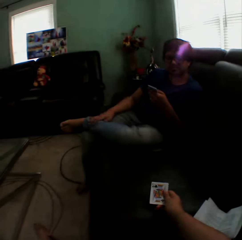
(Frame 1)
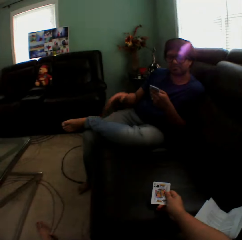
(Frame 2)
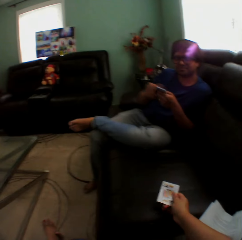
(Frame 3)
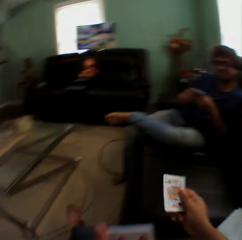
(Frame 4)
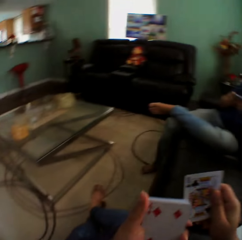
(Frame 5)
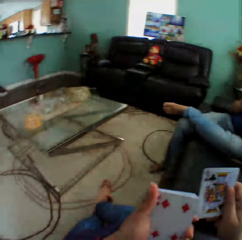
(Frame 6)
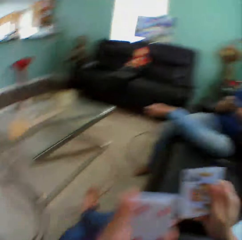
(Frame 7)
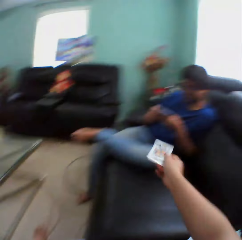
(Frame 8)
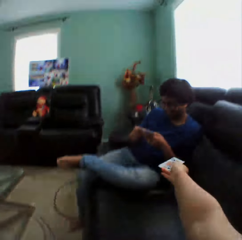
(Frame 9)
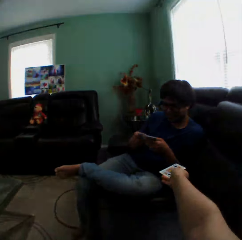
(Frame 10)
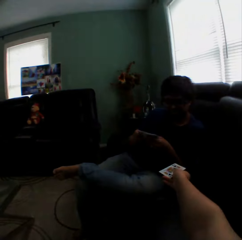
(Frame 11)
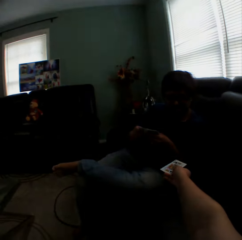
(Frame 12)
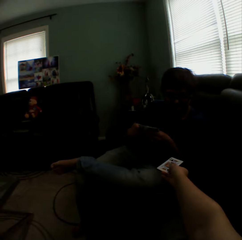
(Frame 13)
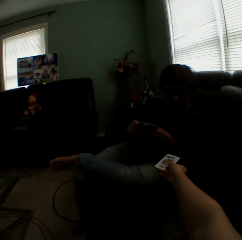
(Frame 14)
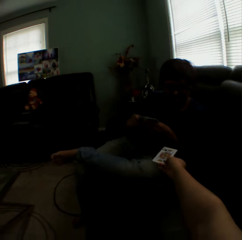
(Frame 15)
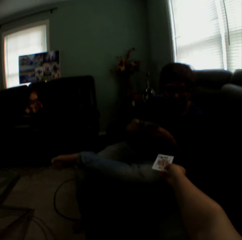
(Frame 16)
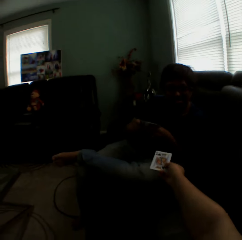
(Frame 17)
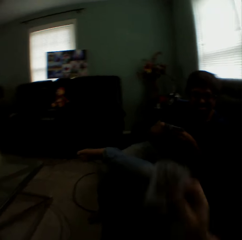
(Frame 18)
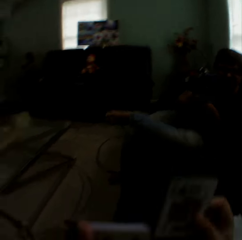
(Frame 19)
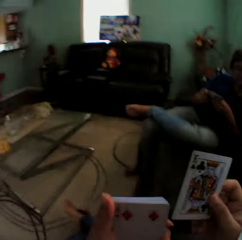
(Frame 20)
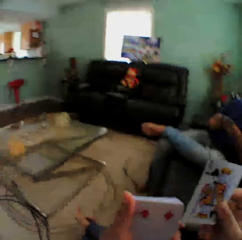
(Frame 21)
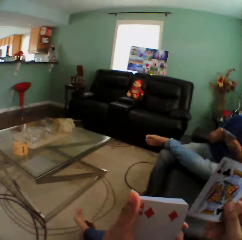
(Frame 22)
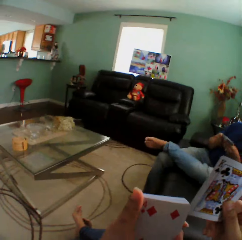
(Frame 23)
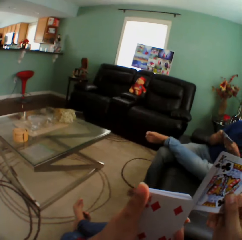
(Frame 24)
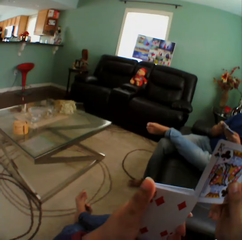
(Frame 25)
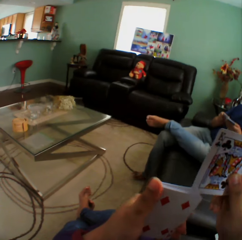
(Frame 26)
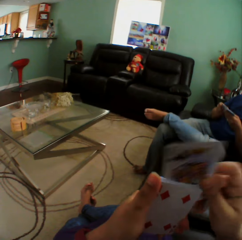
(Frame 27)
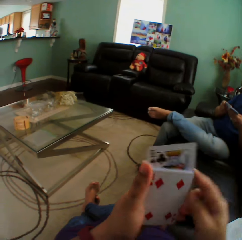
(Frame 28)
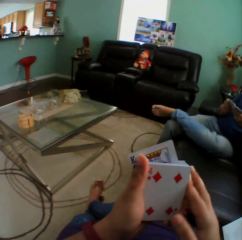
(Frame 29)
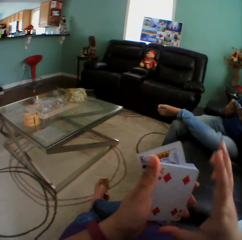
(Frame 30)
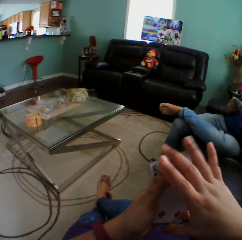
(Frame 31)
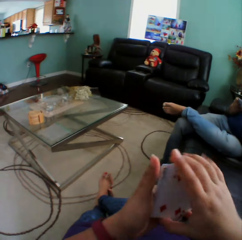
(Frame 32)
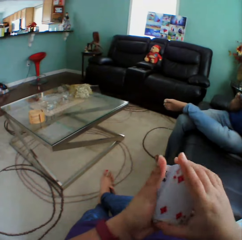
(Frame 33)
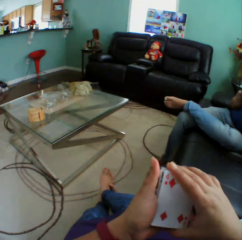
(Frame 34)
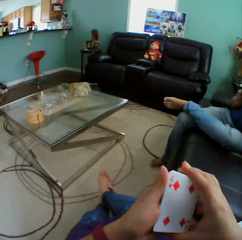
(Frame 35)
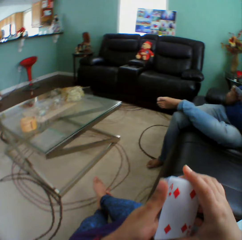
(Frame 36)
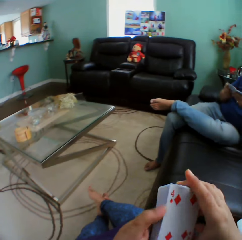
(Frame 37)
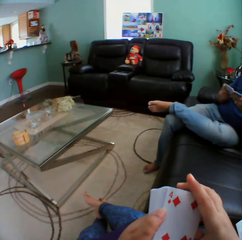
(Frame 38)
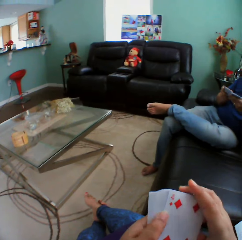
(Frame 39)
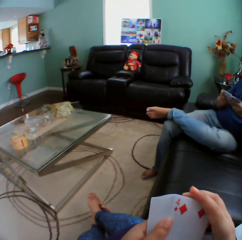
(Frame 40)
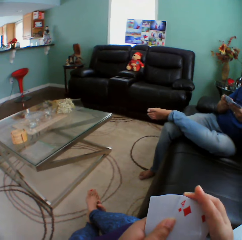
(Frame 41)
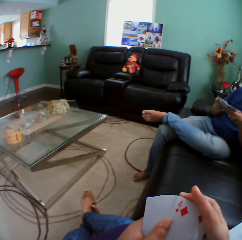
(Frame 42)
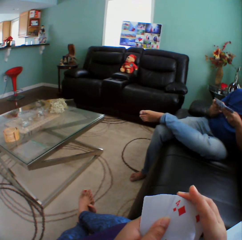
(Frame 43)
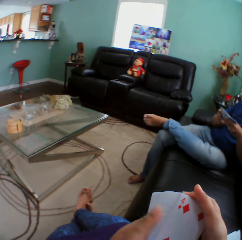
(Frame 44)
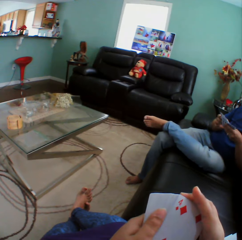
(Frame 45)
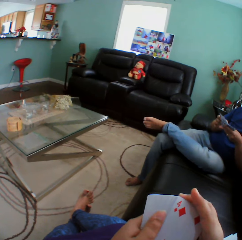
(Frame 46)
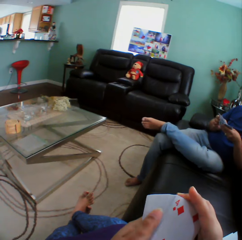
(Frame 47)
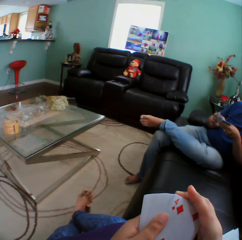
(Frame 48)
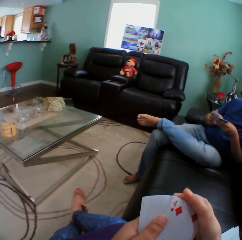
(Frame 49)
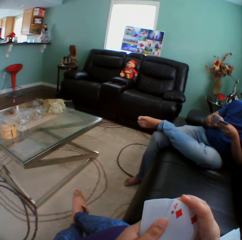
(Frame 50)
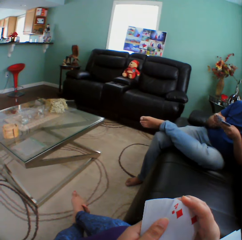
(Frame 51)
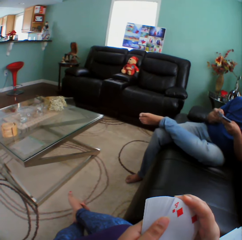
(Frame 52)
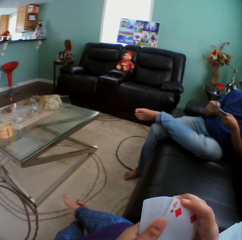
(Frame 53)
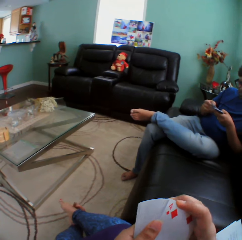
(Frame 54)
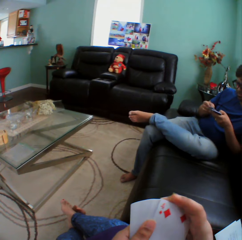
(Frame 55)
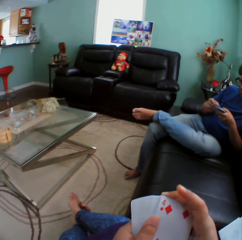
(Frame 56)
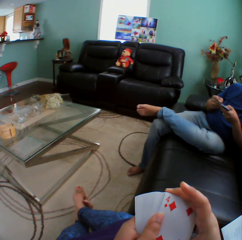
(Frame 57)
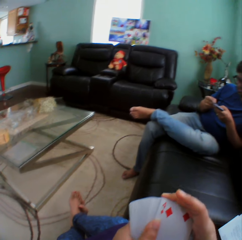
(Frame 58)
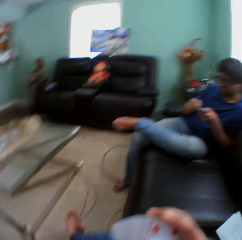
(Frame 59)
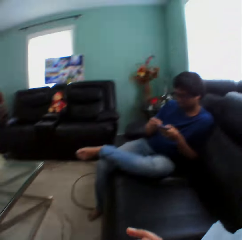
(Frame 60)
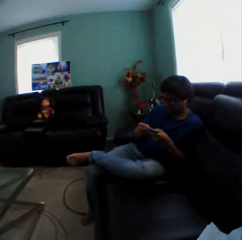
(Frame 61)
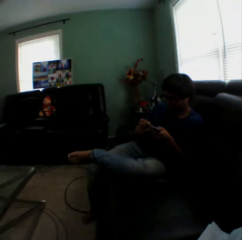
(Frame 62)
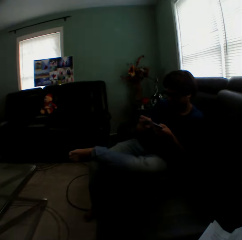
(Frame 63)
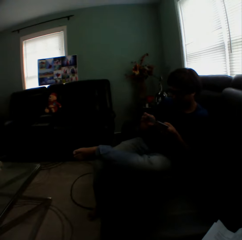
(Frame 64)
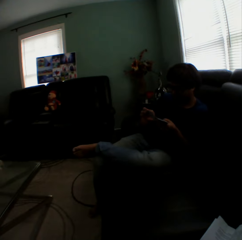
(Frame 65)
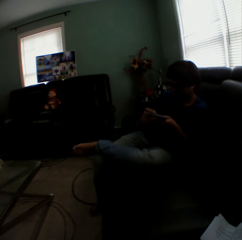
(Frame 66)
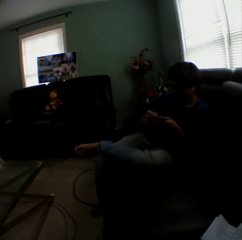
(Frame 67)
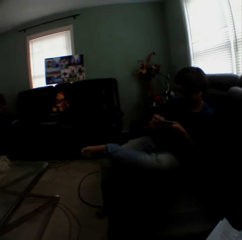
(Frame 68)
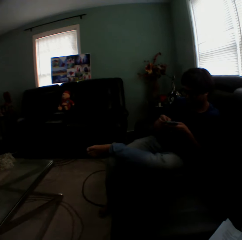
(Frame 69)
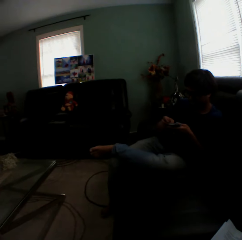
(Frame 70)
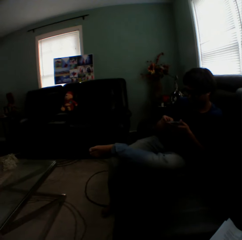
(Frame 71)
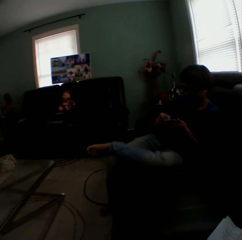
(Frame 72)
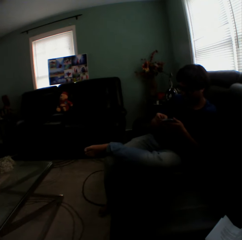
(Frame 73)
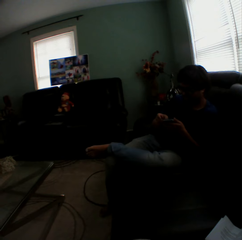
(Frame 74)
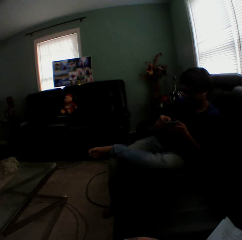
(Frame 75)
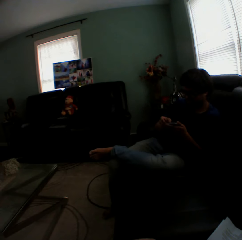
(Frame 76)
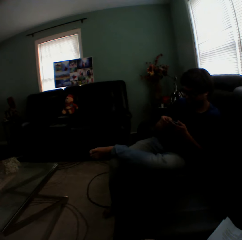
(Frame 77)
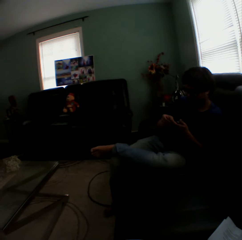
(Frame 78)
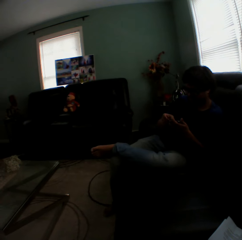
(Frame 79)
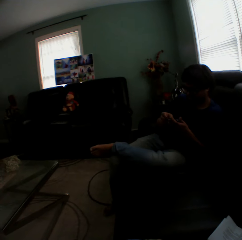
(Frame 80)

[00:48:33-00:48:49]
The camera wearer holds the card. He stretches his hand towards a man. He puts the card on the pile of cards. He shuffles the cards.

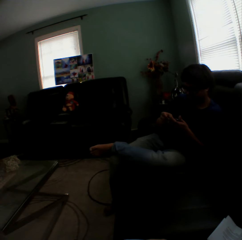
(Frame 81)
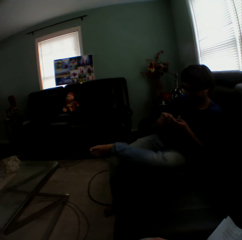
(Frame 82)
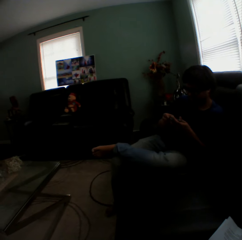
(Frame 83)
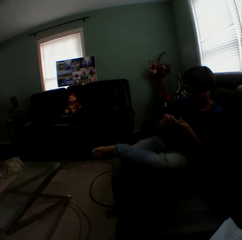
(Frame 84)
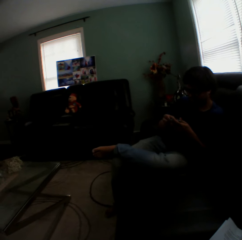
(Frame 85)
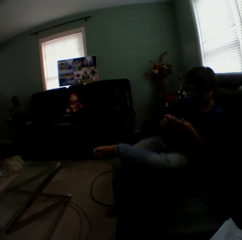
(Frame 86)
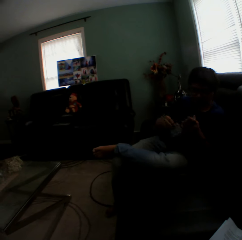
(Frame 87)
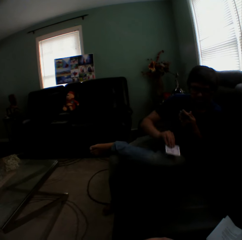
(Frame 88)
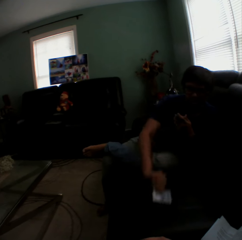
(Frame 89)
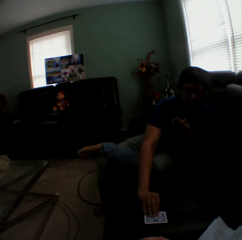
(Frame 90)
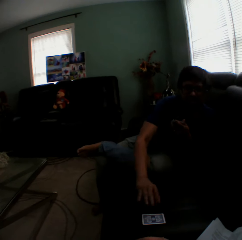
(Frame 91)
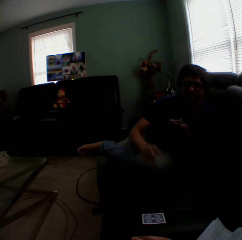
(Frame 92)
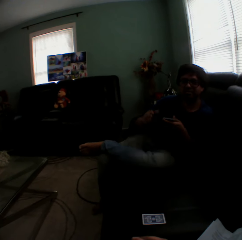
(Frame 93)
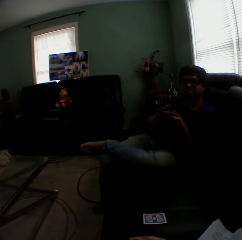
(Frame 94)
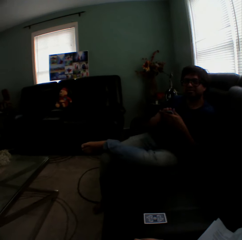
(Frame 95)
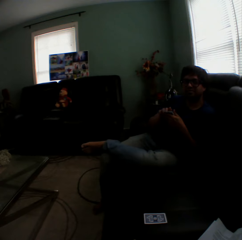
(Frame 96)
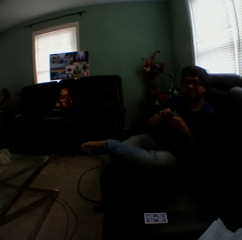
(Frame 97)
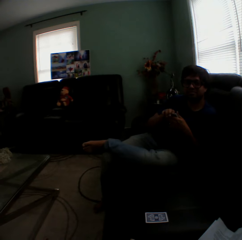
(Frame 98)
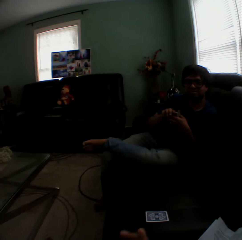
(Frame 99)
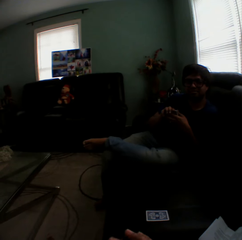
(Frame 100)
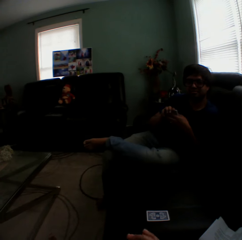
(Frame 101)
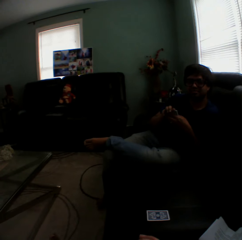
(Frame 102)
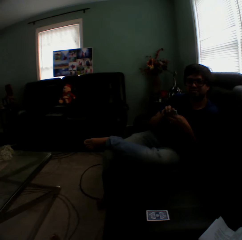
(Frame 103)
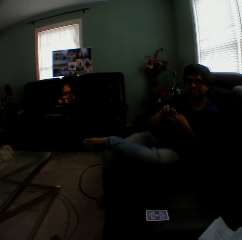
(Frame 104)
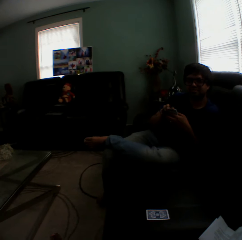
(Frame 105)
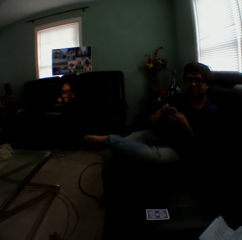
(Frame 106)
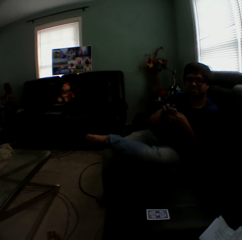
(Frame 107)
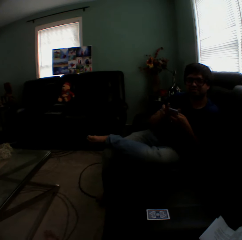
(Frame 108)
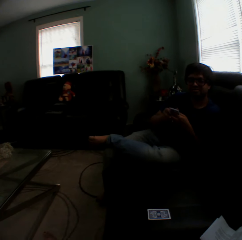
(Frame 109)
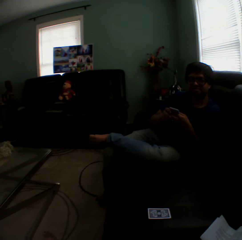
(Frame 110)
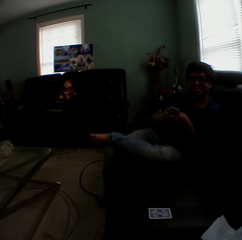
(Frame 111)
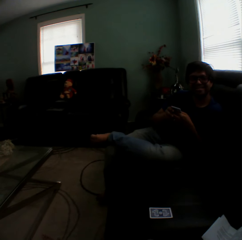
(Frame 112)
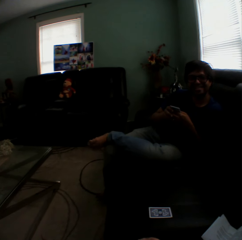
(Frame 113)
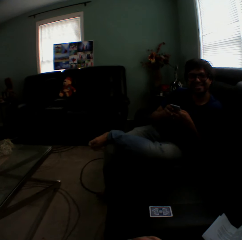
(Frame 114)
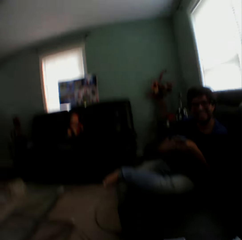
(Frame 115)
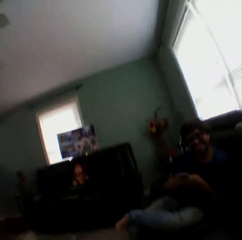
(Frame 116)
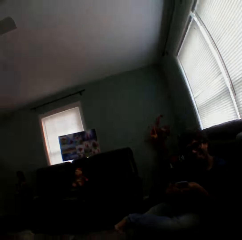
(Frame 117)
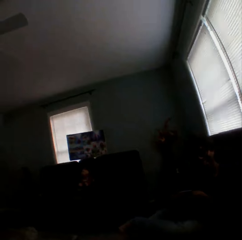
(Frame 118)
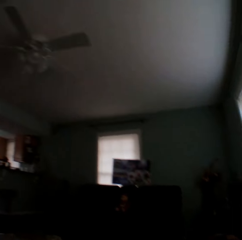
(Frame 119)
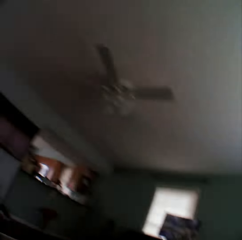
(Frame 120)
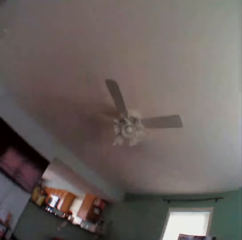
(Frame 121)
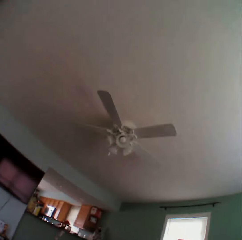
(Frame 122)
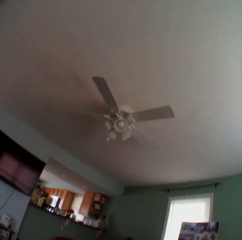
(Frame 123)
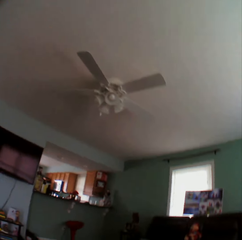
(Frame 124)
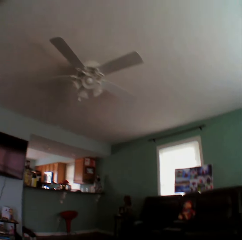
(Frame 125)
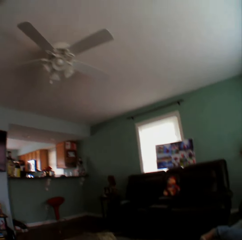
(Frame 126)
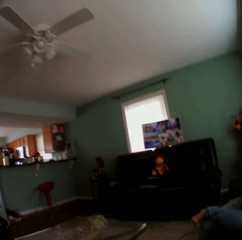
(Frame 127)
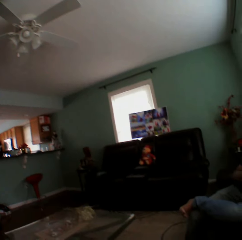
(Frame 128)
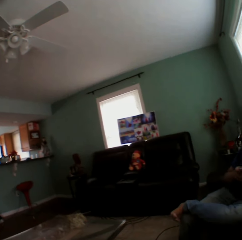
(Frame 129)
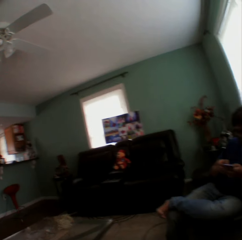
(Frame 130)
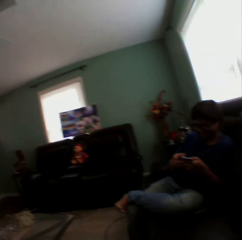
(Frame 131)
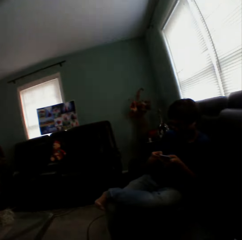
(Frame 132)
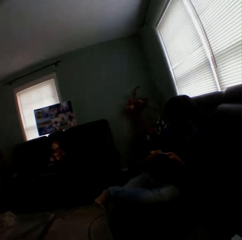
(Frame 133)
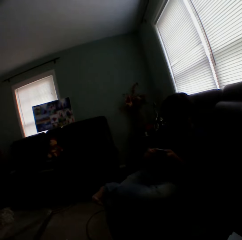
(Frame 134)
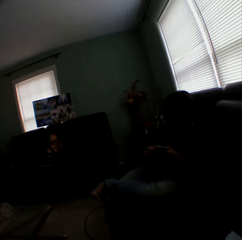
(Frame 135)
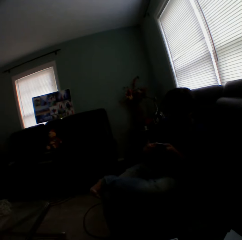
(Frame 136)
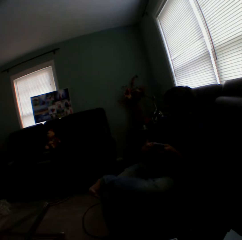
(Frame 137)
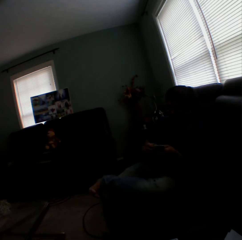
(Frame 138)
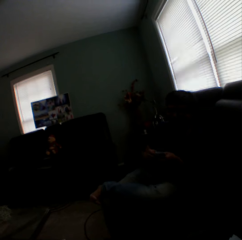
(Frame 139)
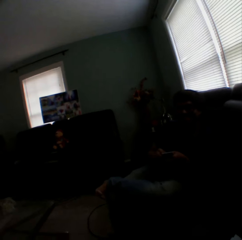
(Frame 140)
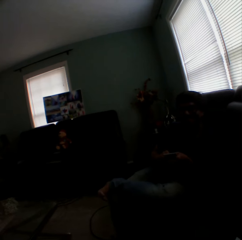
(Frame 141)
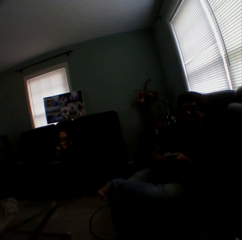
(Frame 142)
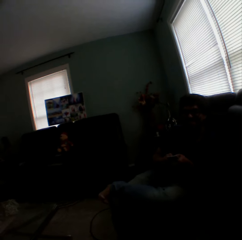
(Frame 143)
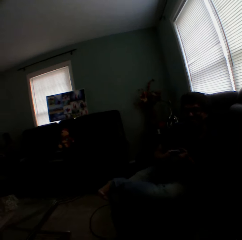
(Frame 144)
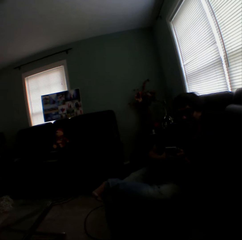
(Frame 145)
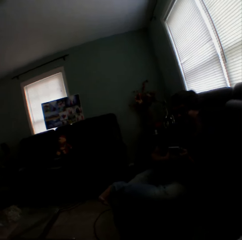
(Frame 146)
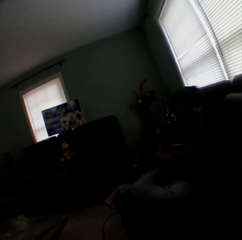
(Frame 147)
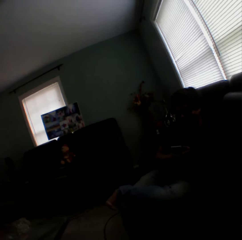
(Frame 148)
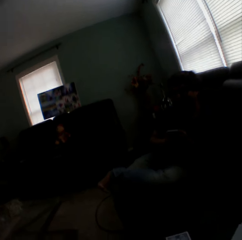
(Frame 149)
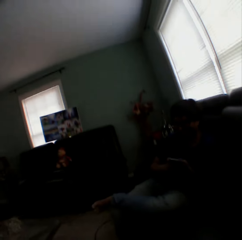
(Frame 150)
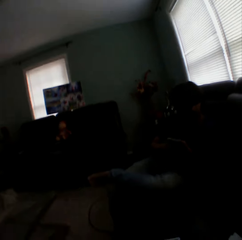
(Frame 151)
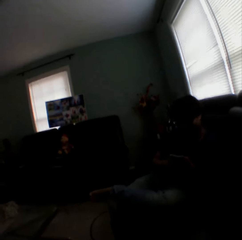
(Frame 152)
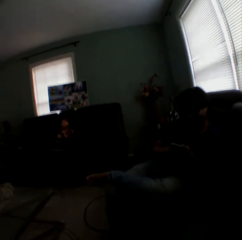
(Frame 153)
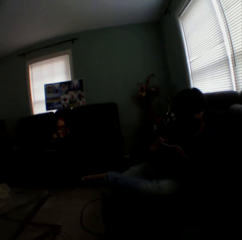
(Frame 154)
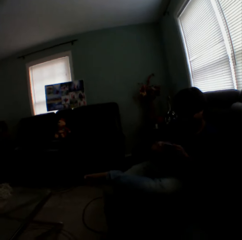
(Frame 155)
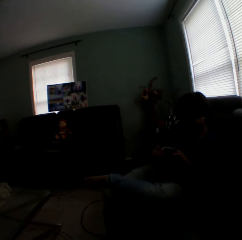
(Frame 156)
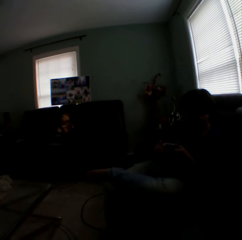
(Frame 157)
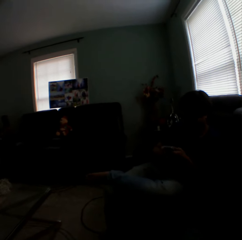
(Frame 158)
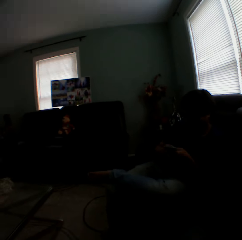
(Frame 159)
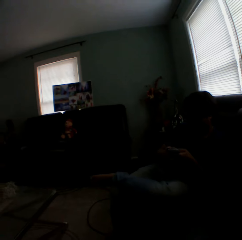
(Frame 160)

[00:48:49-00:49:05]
A man puts a card on the couch. The camera wearer plays the card game with the man. They look around the house.
